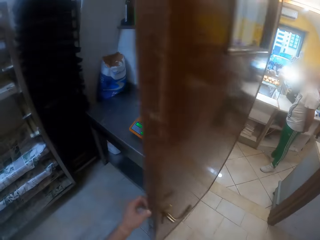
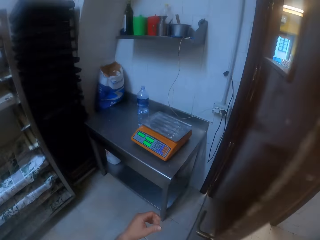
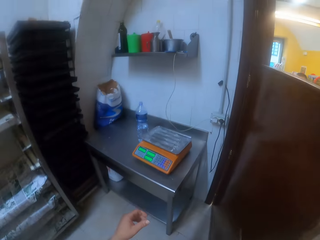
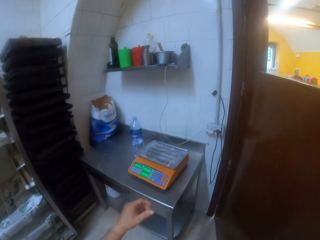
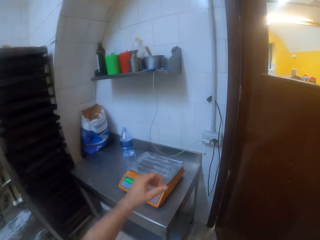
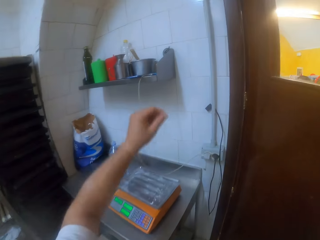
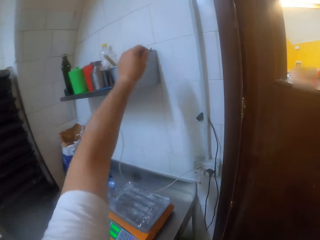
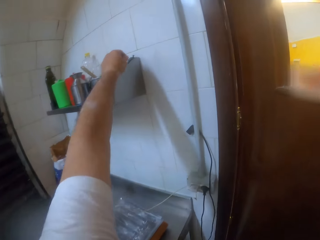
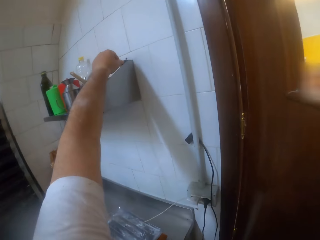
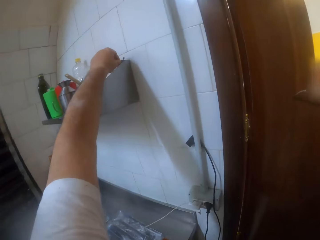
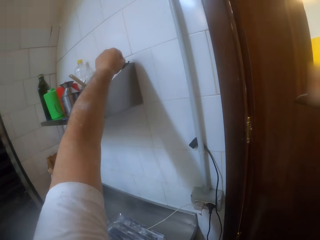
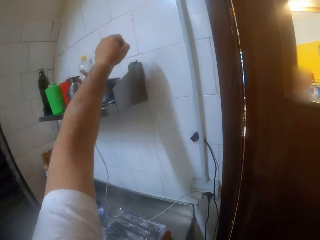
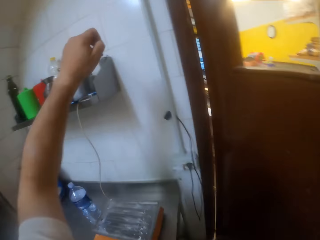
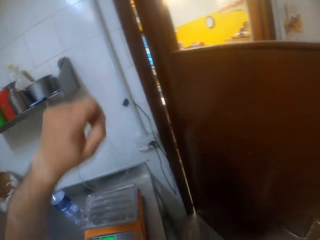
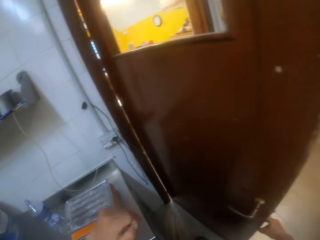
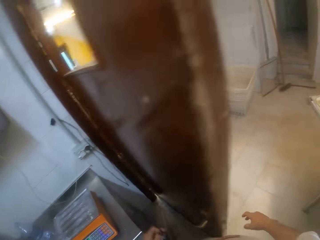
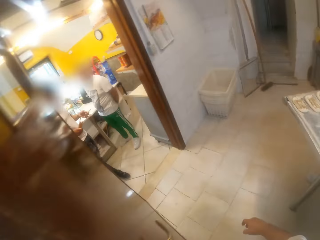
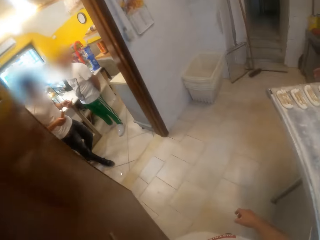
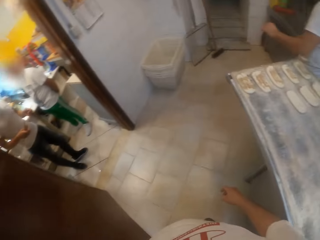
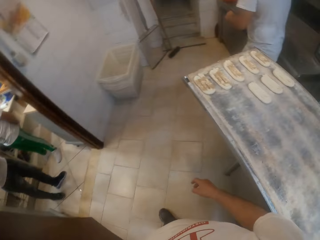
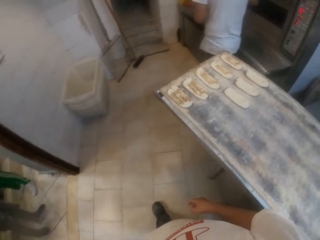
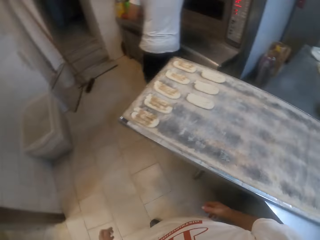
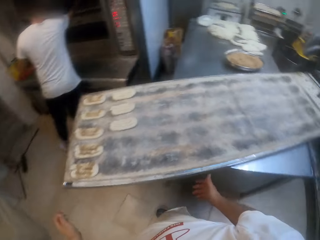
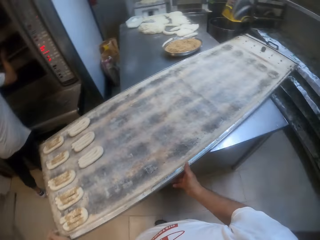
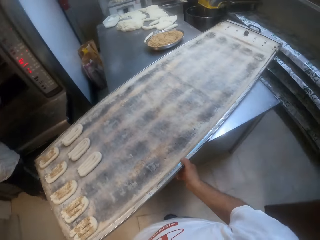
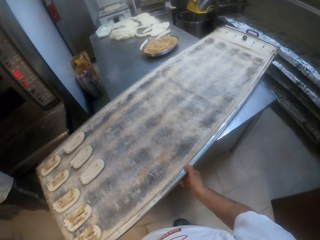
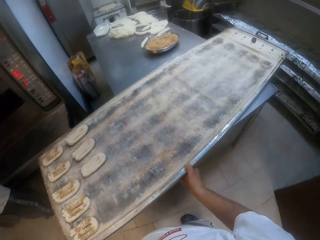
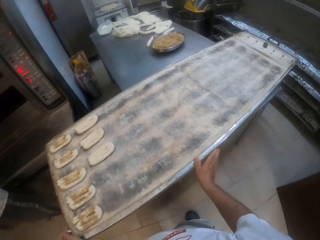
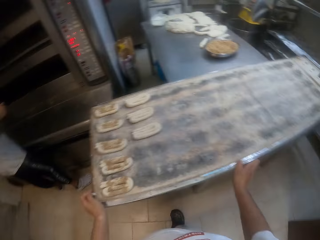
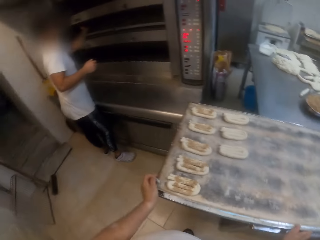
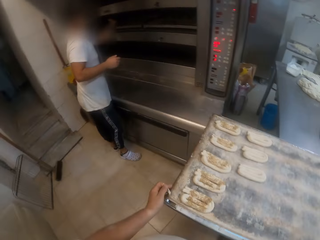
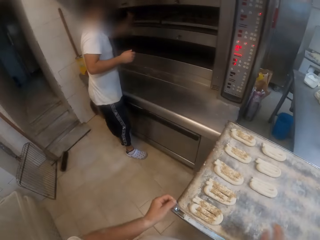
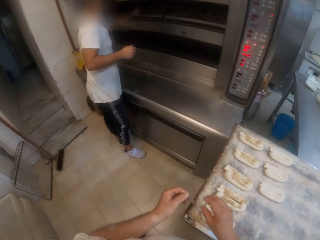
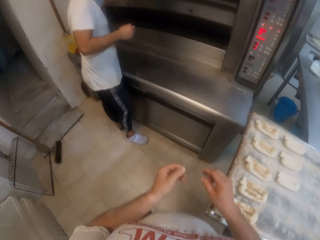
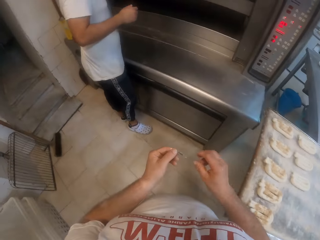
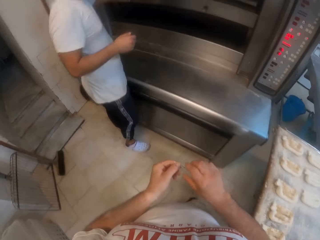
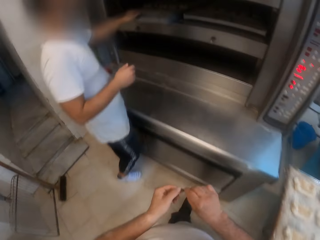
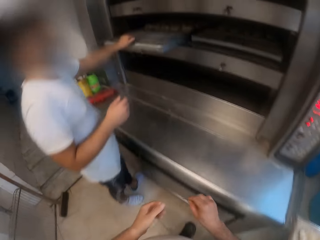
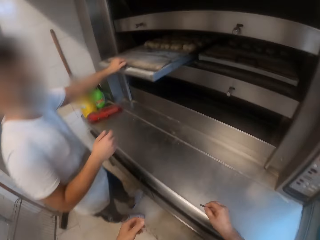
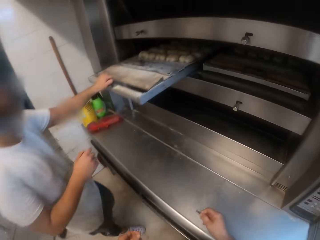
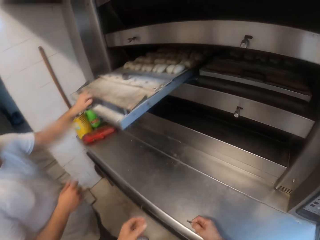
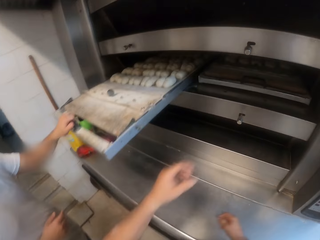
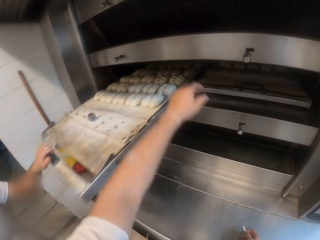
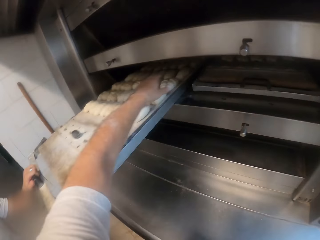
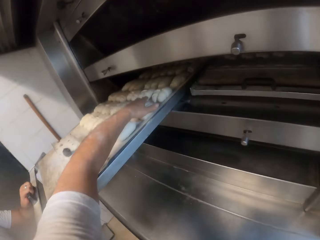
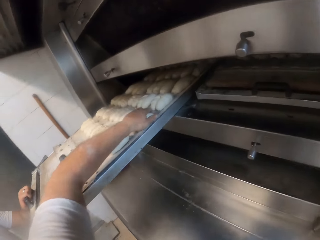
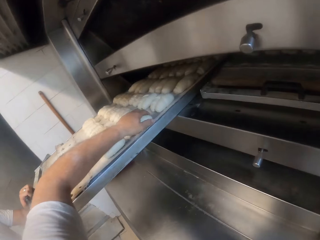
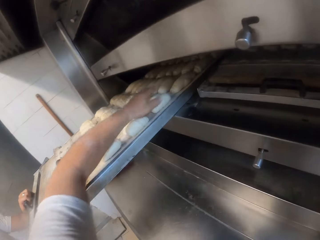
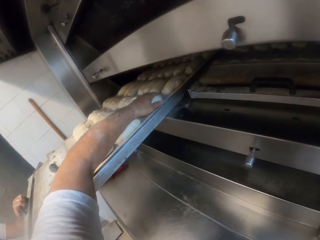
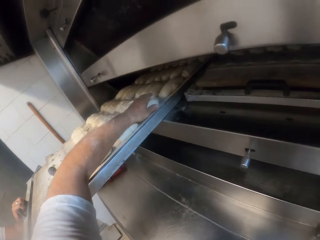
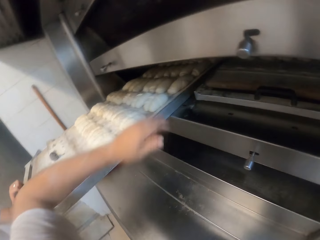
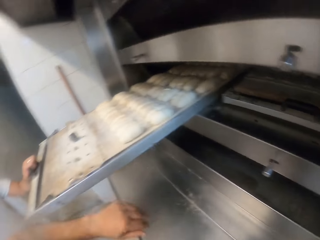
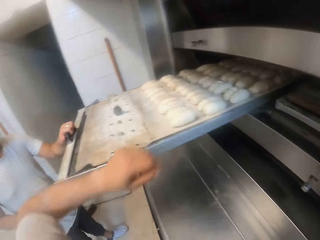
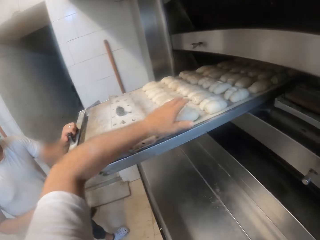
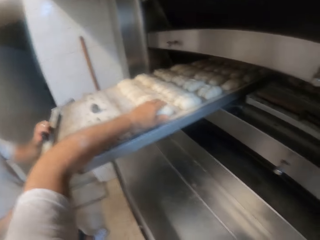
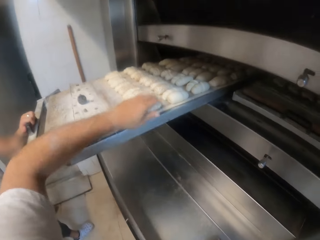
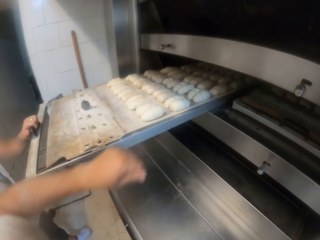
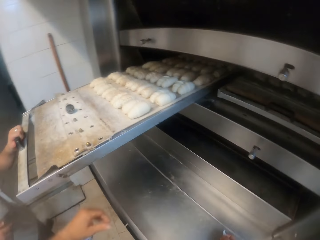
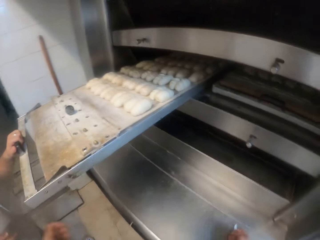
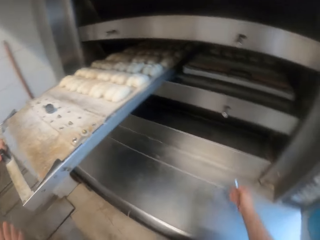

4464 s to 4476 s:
The camera wearer closes a brown door with his left hand. He touches the switch button. He picks an item from a container on a slab with his left hand. He looks around the bakery. He opens the door with his right hand. He walks around the bakery. He moves the tray on the table. He looks around the bakery. He walks around the bakery. A man pulls out a baking sheet or dough tray from the oven with his left hand. The camera wearer touches the doughs on the tray. He examines the doughs in the baking sheet with his left hand.

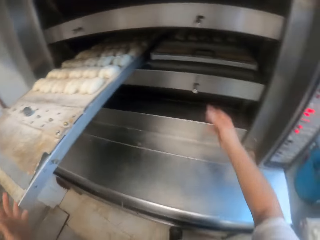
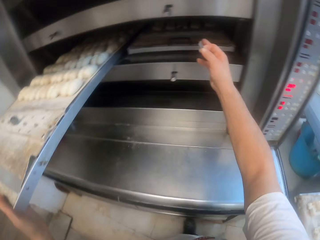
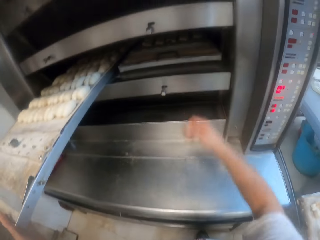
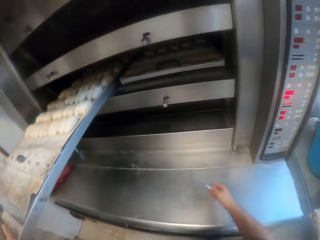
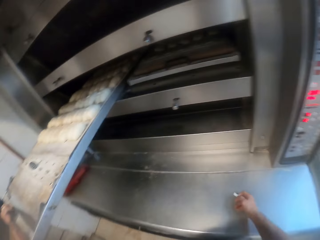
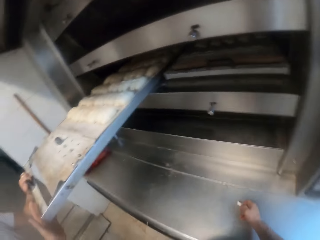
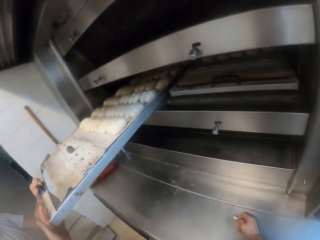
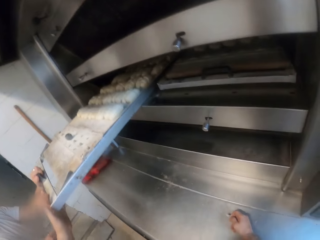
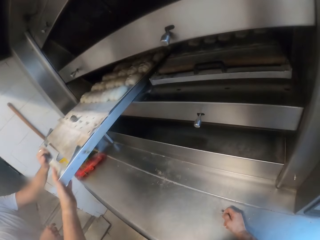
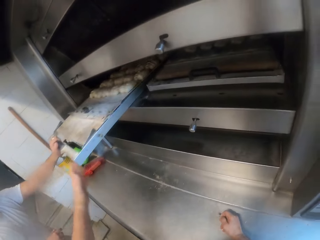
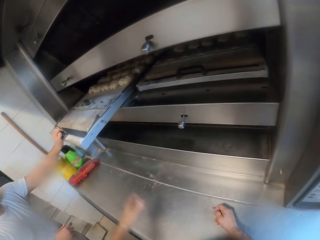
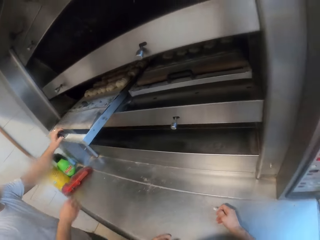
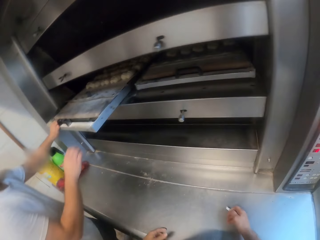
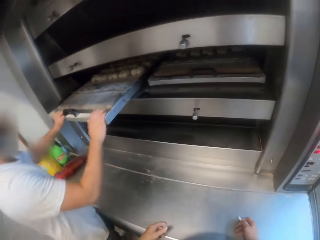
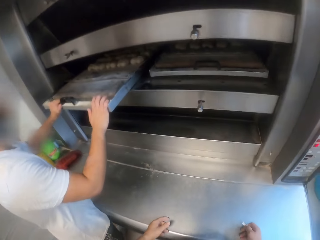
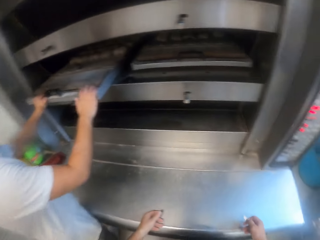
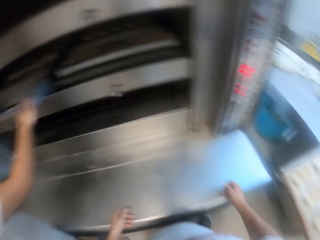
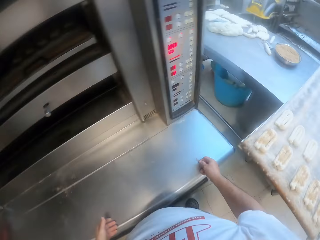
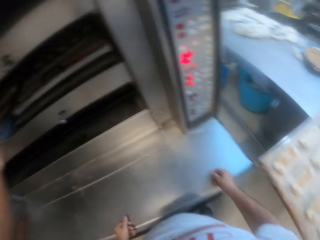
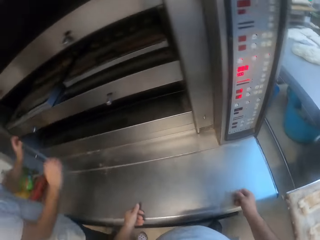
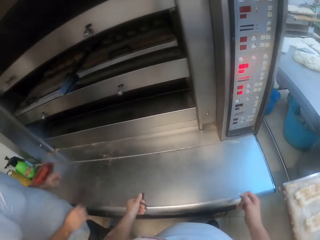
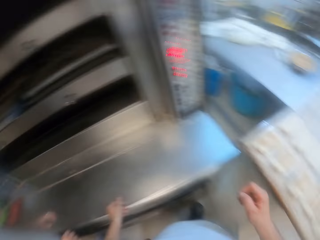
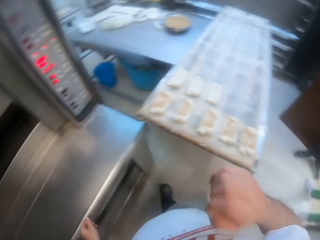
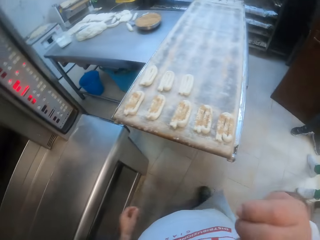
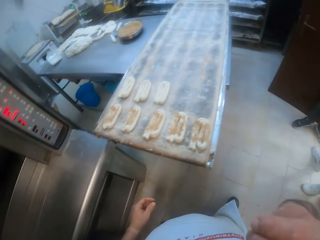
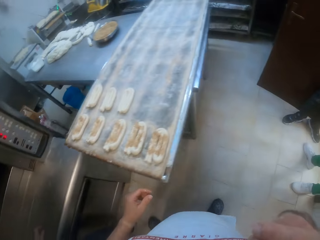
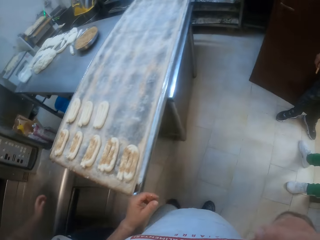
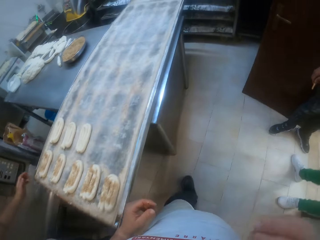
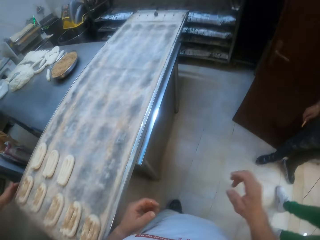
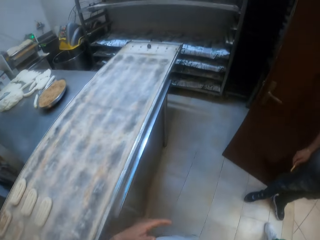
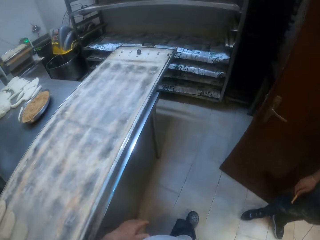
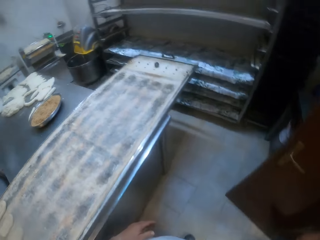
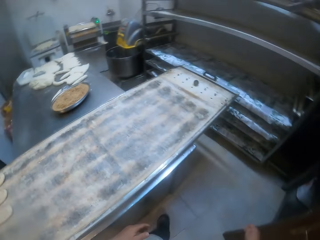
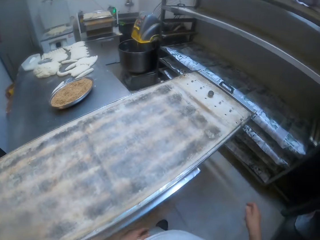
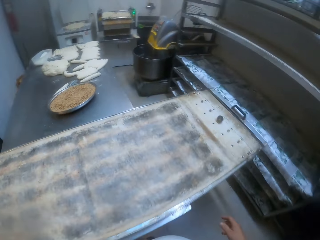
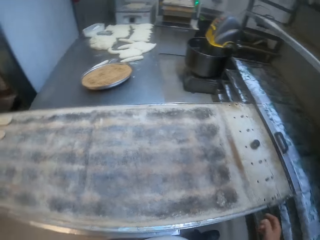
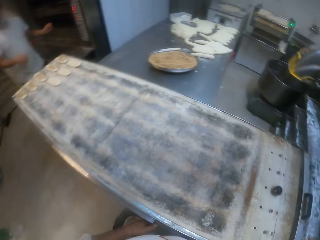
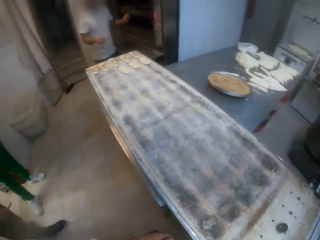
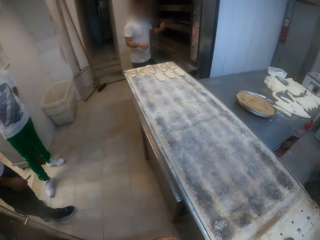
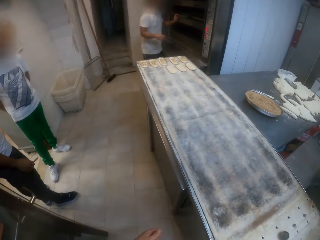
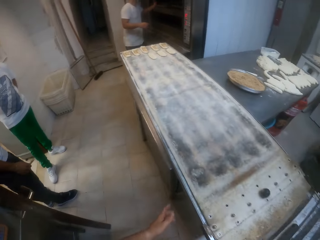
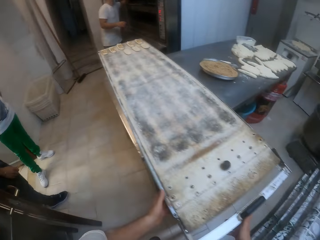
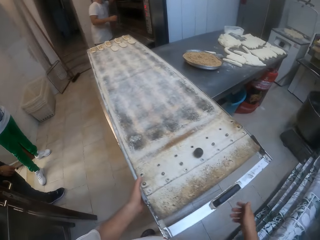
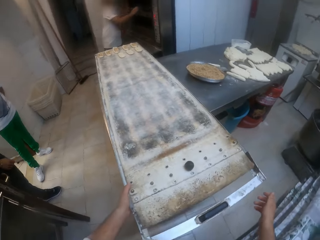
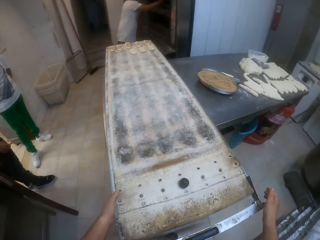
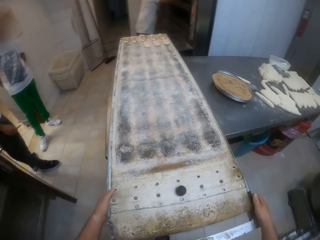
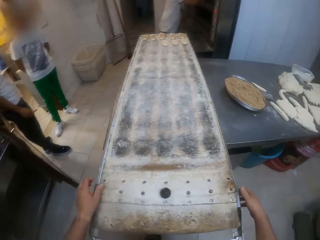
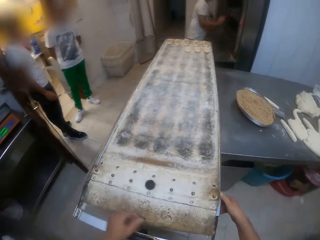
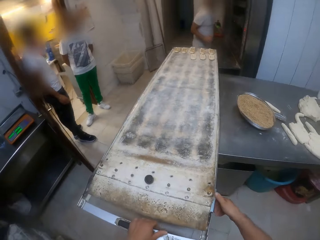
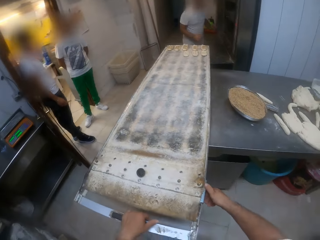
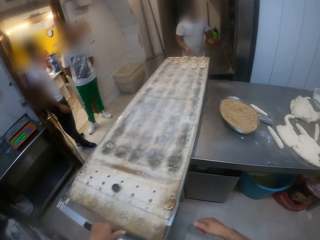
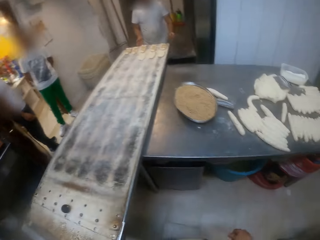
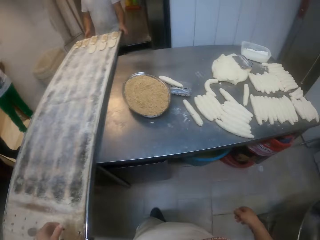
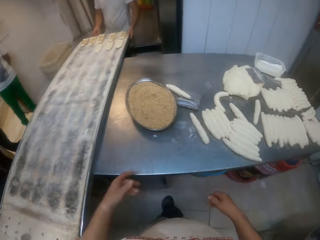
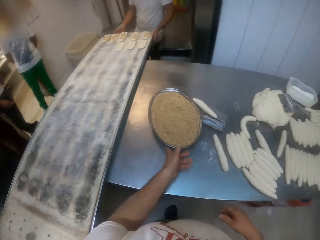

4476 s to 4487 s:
The camera wearer holds the dough tray. The man returns the baking sheet into the oven with both hands. The camera wearer and the man push the dough tray inside the baking oven machine. The camera wearer removes his hand from the tray. He looks around the bakery. He walks around the bakery.
